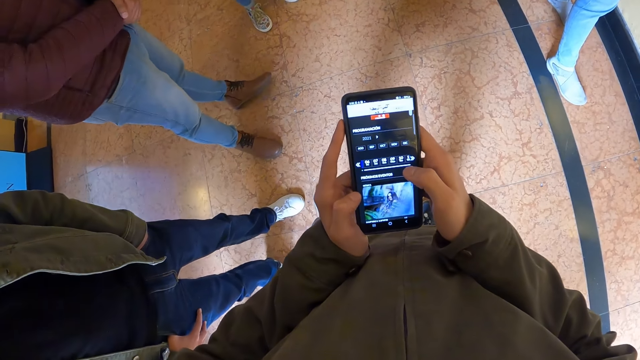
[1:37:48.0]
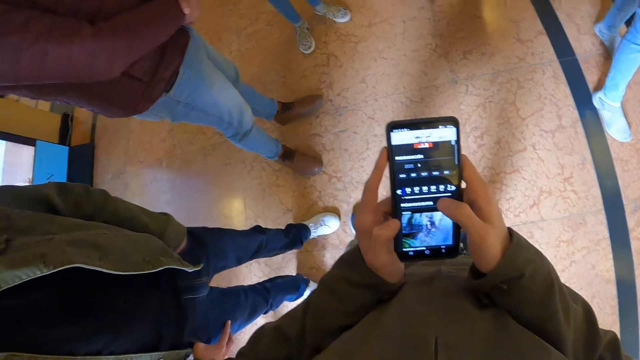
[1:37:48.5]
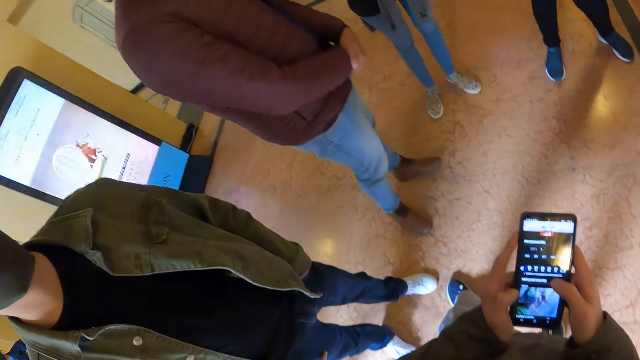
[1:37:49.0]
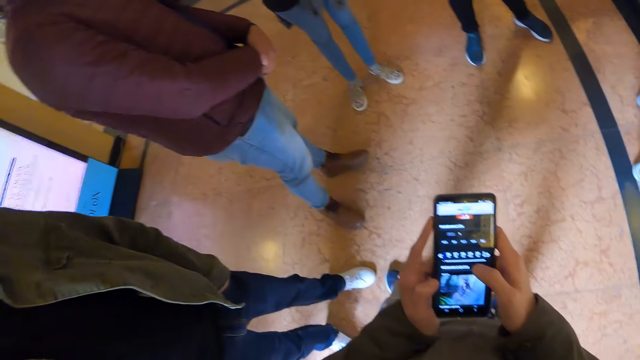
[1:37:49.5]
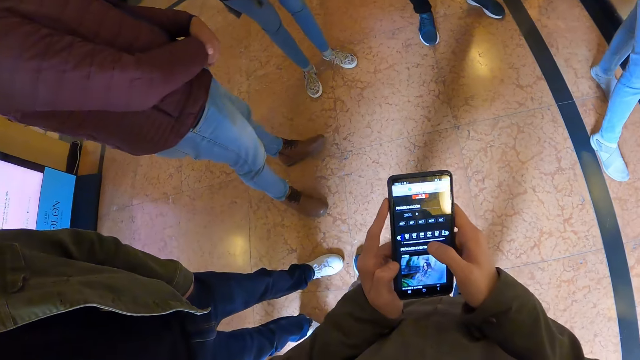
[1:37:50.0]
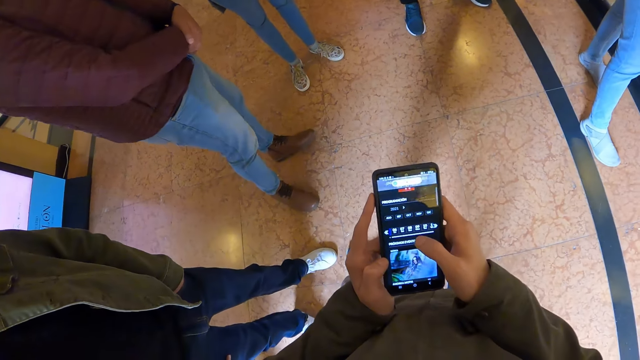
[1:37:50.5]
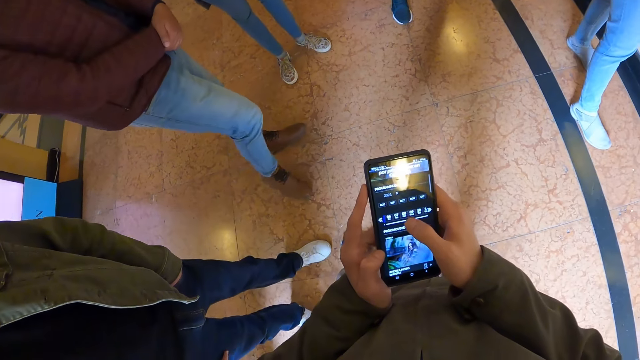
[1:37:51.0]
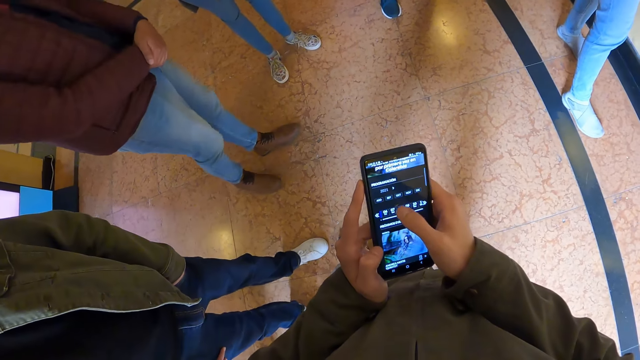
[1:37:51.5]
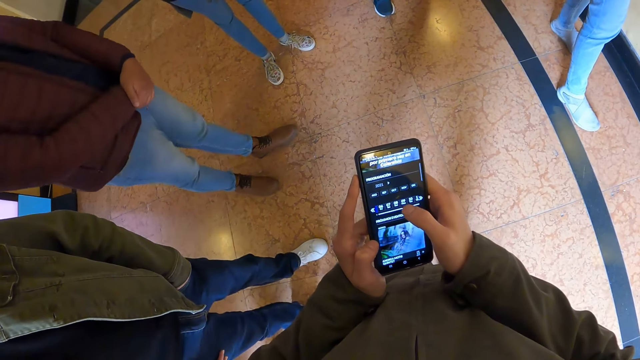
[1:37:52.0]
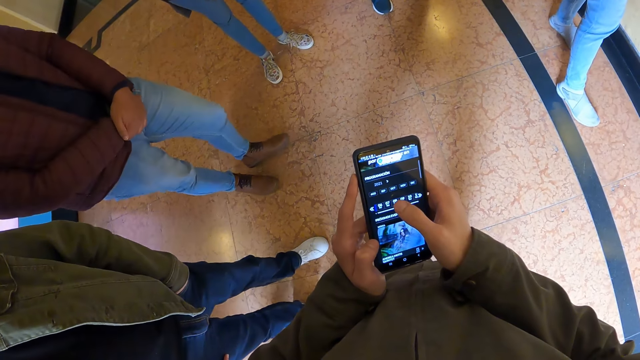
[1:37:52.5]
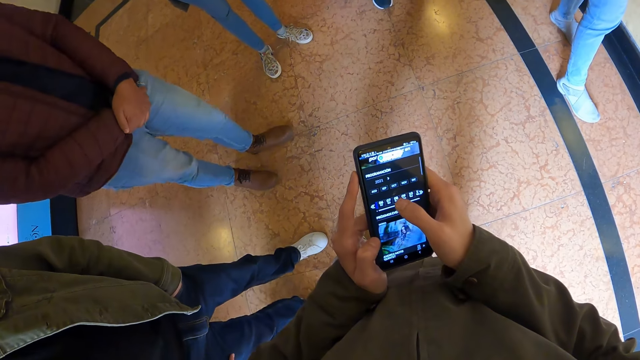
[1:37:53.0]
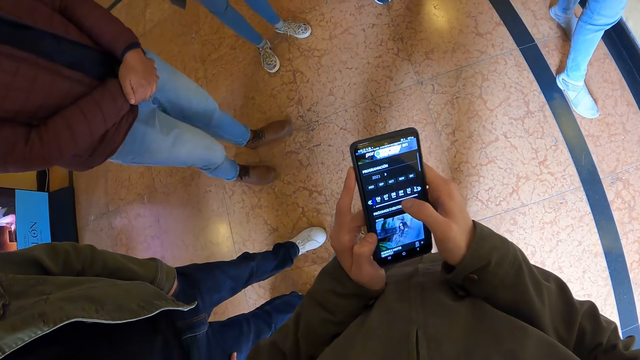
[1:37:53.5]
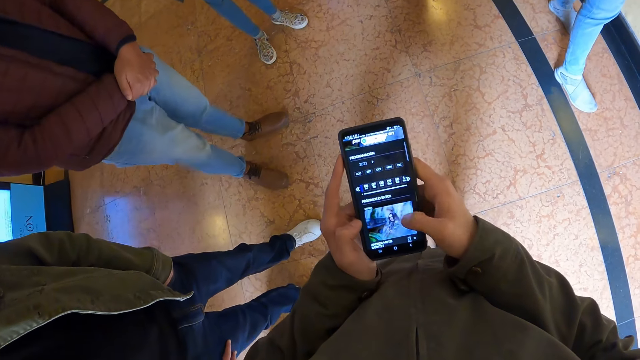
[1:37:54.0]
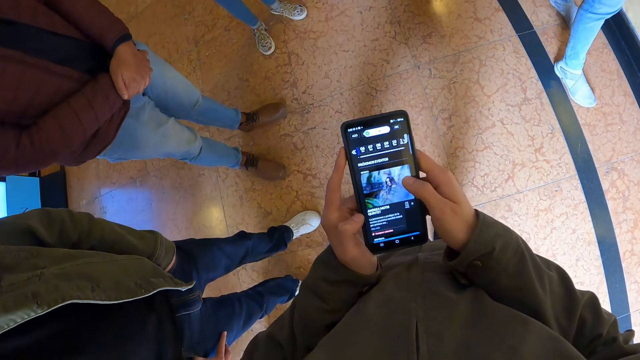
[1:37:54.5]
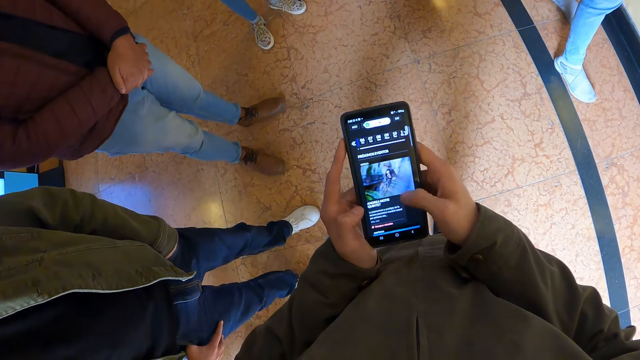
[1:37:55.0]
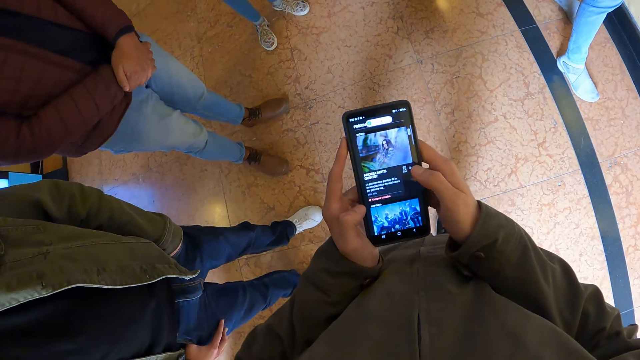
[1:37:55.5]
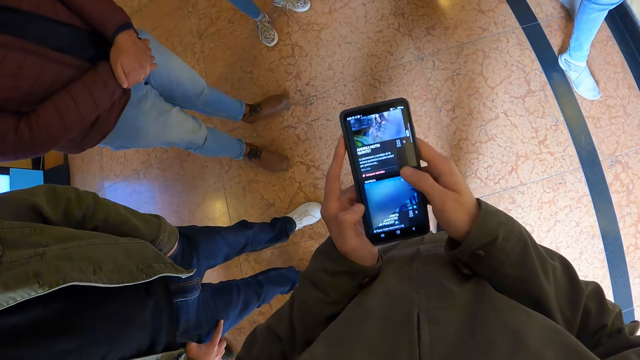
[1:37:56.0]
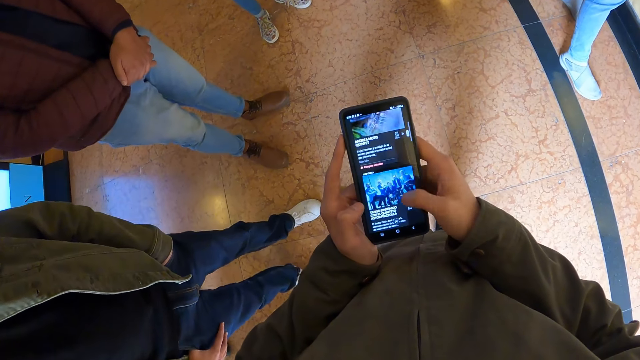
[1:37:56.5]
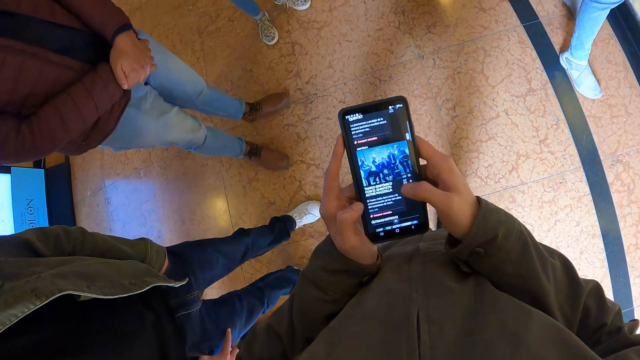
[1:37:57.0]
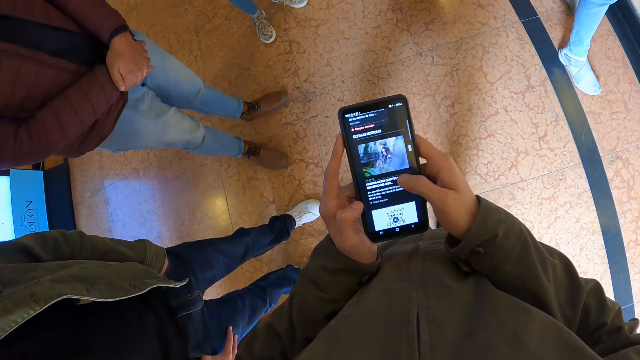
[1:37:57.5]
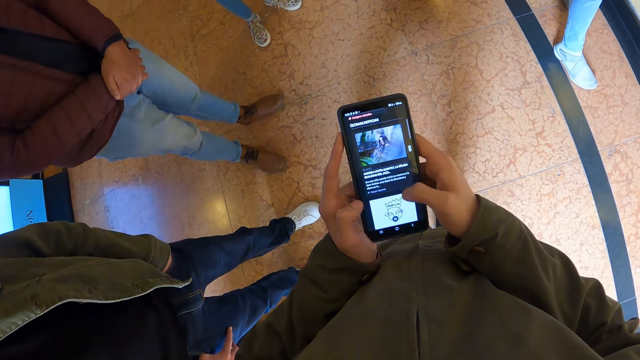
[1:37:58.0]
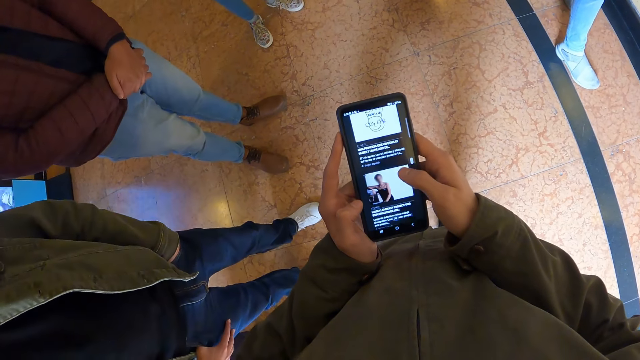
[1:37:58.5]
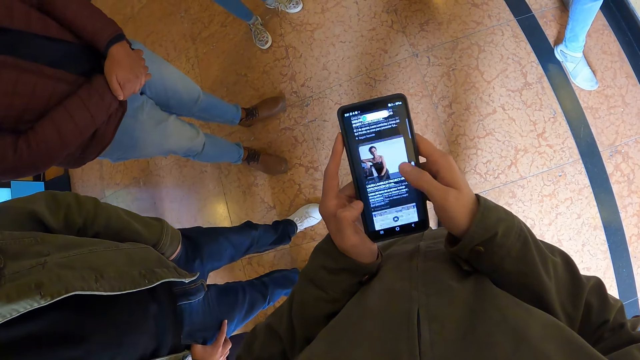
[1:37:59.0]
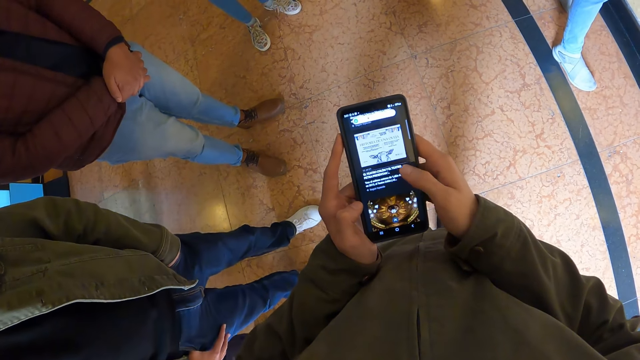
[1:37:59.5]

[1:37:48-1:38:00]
The camera wearer looks around. They operate the phone. They scroll the phone.

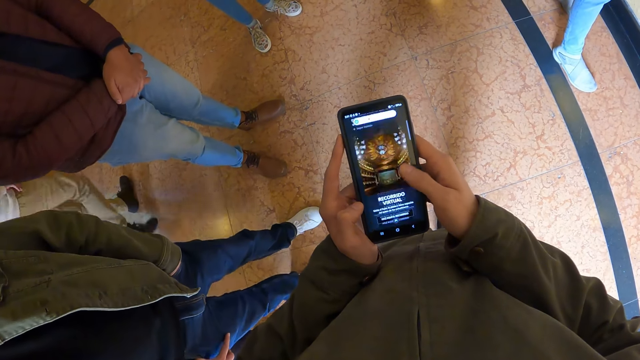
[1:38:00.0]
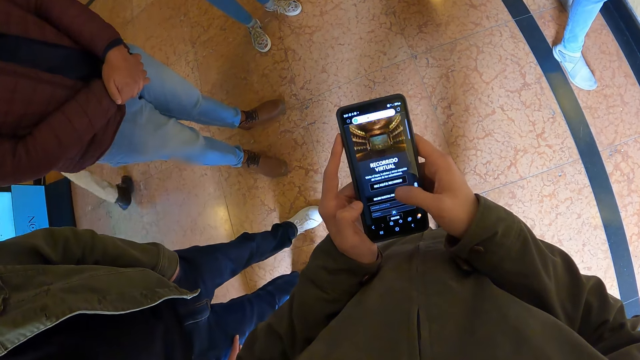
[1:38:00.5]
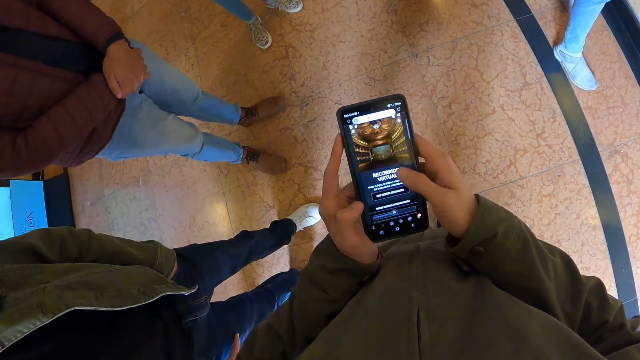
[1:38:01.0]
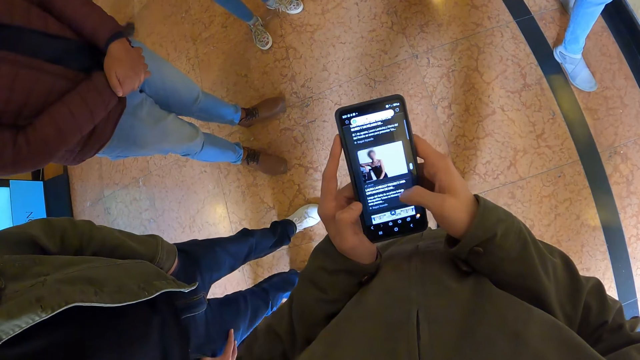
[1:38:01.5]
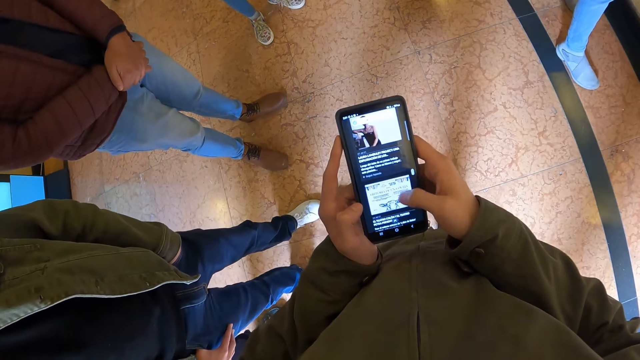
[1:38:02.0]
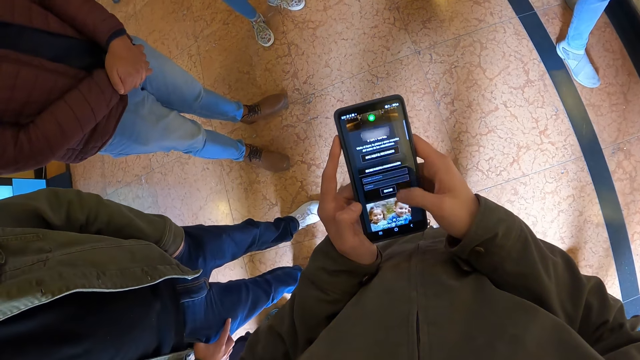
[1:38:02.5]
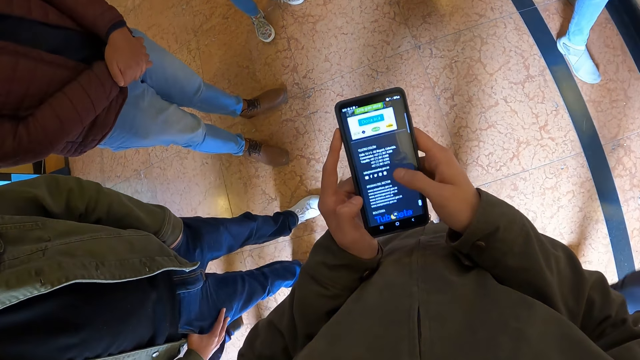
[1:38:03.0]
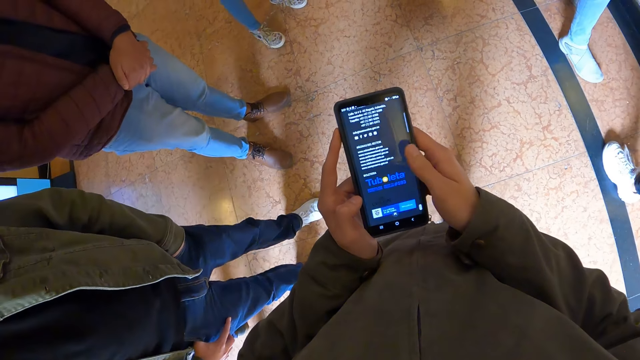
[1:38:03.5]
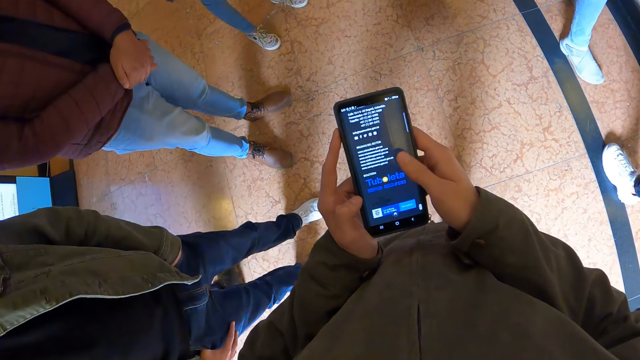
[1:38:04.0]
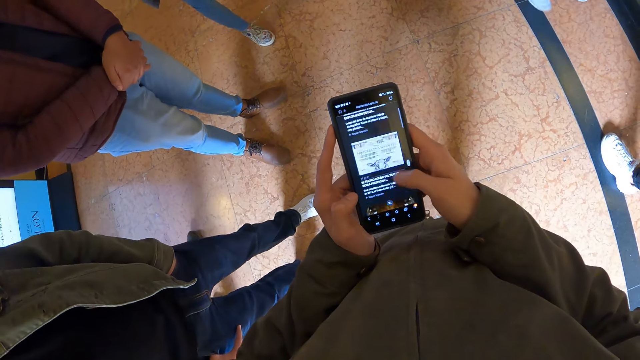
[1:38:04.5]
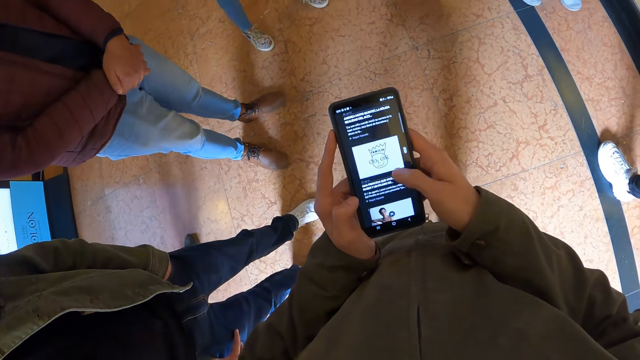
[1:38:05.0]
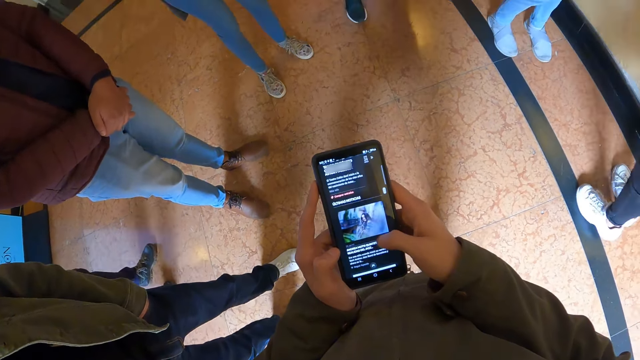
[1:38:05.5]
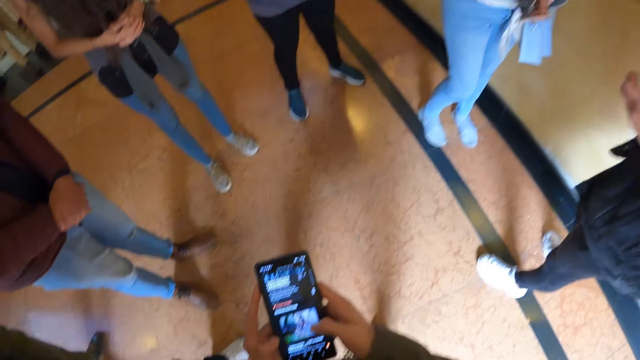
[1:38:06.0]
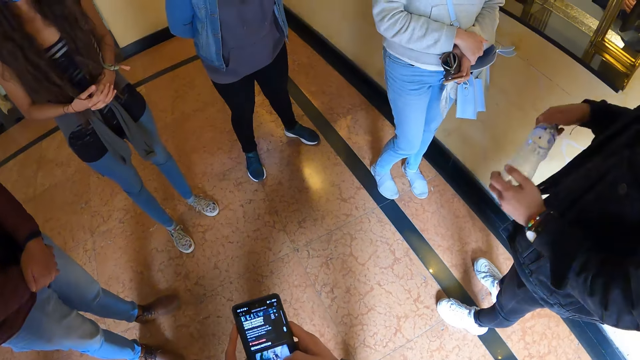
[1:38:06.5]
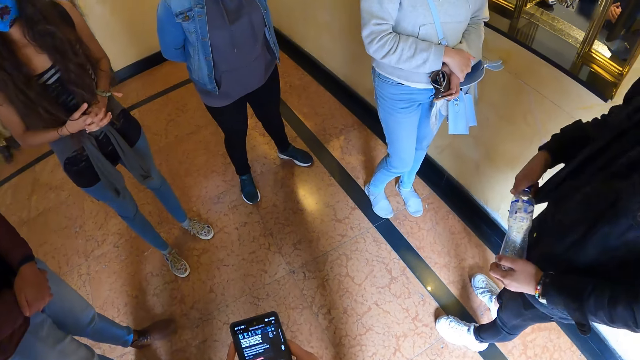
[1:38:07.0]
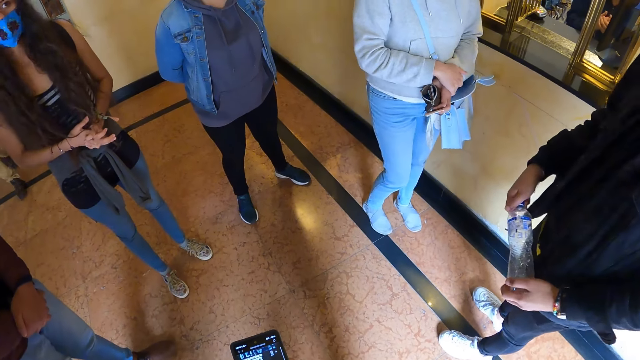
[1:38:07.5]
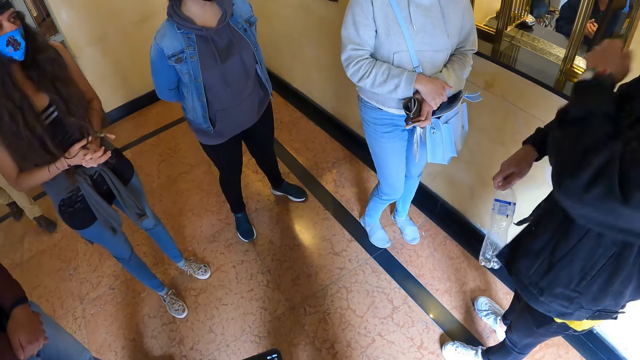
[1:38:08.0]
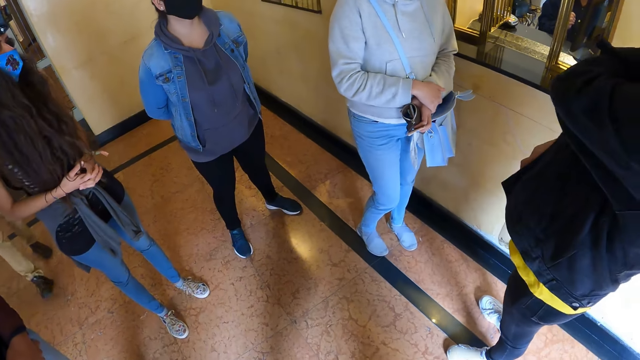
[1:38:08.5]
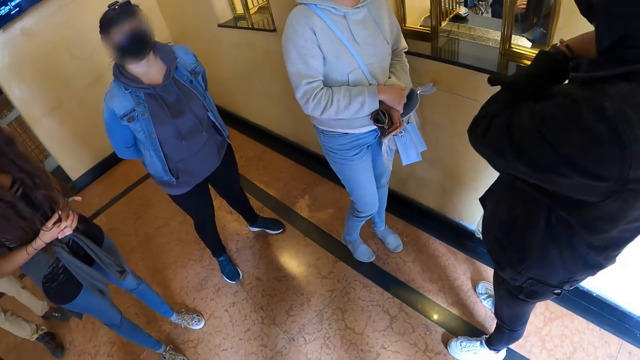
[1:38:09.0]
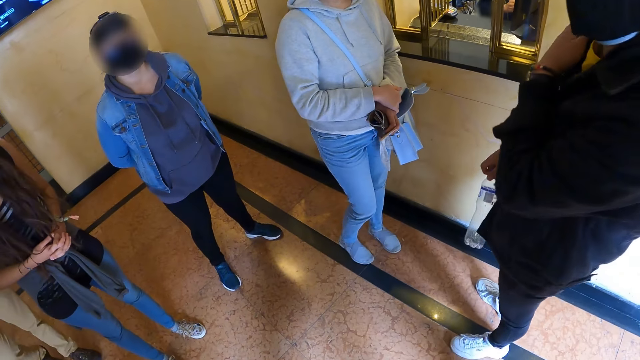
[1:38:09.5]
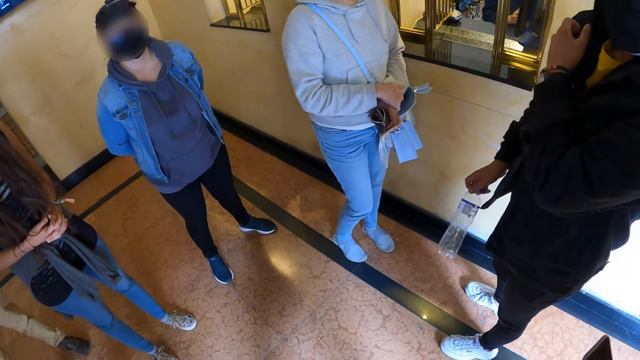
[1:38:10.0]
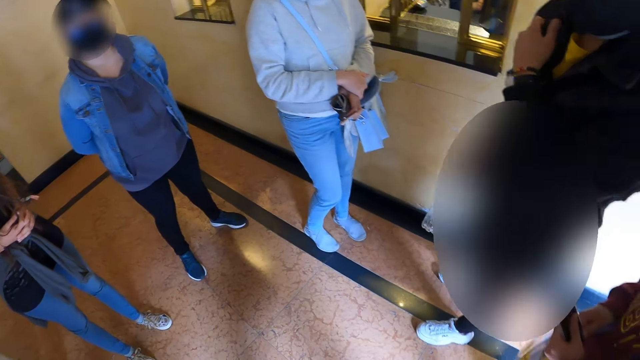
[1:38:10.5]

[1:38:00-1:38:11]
The camera wearer looks around.
